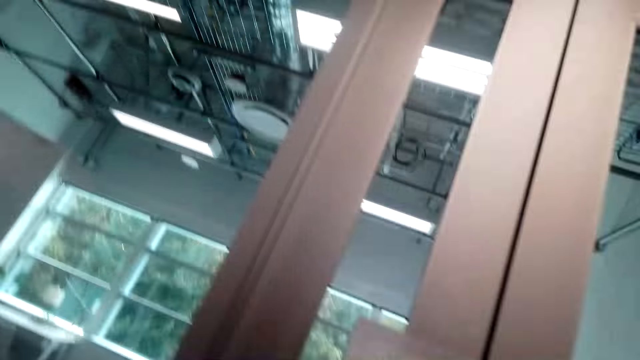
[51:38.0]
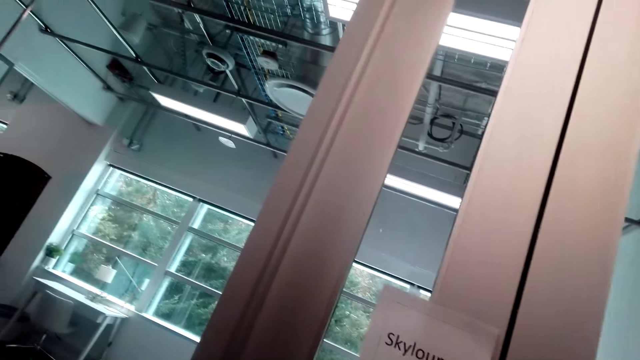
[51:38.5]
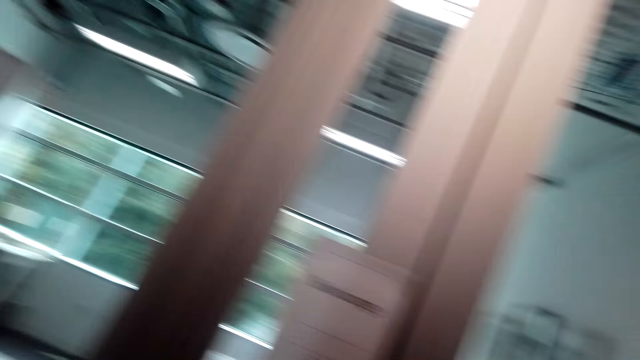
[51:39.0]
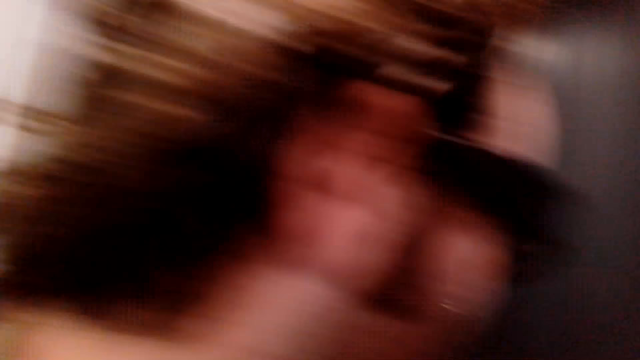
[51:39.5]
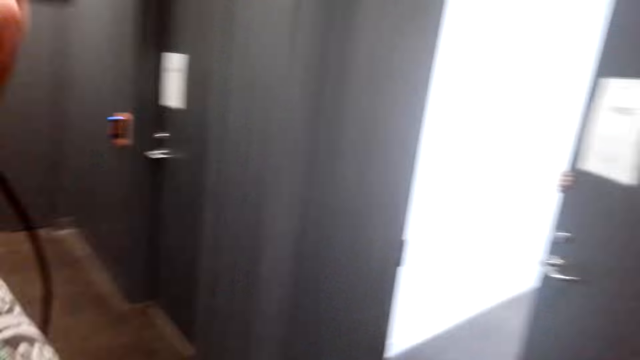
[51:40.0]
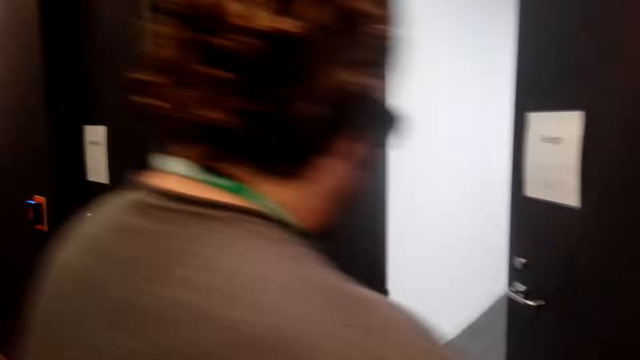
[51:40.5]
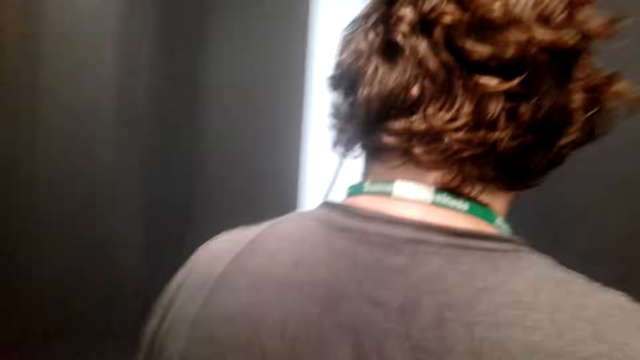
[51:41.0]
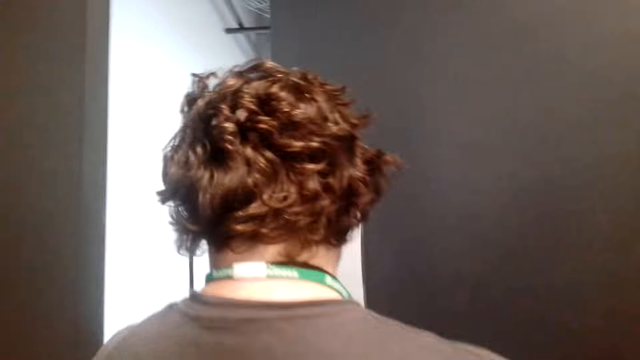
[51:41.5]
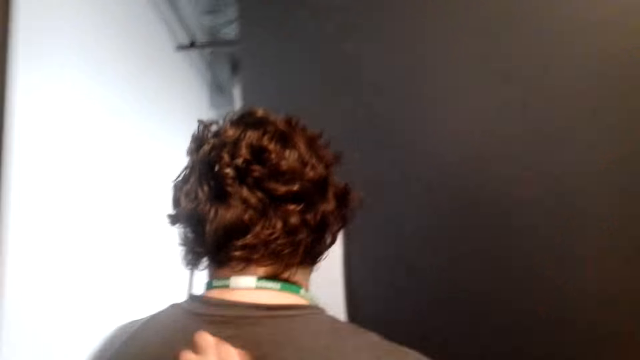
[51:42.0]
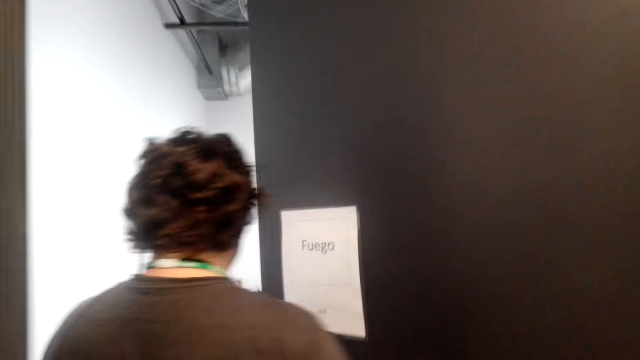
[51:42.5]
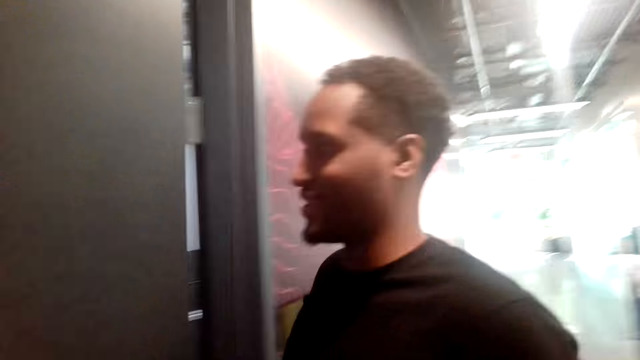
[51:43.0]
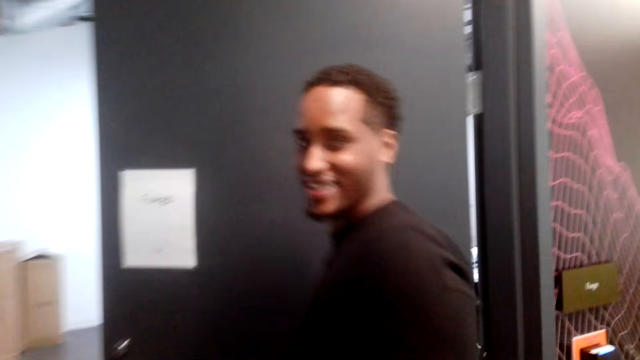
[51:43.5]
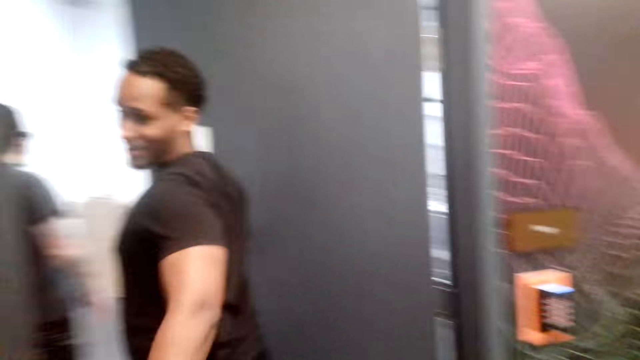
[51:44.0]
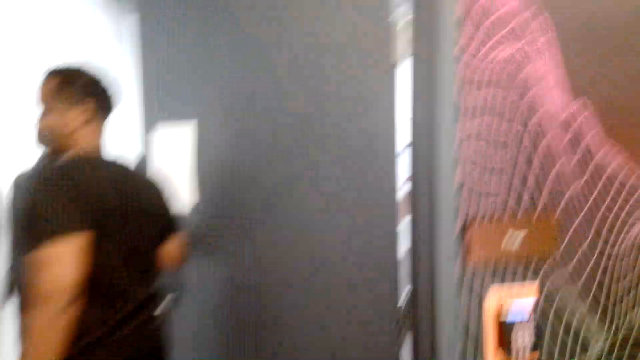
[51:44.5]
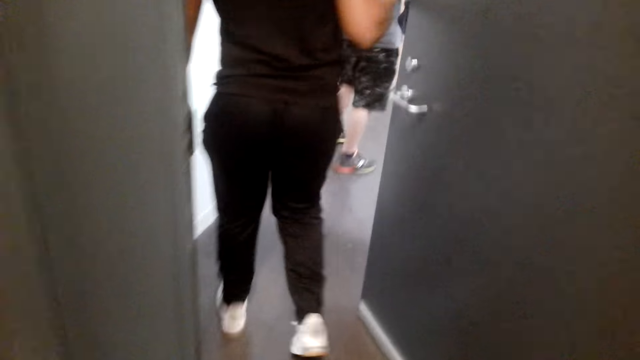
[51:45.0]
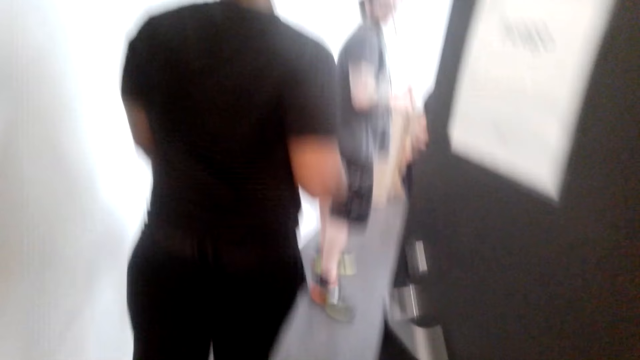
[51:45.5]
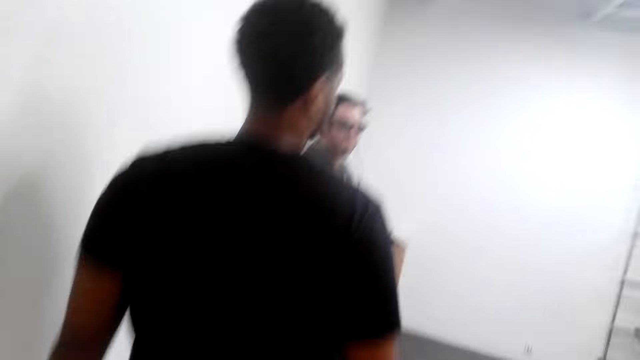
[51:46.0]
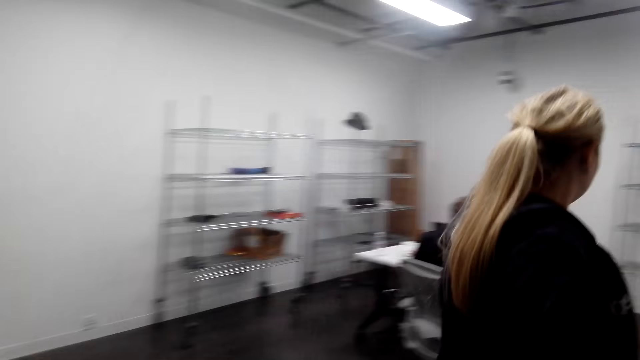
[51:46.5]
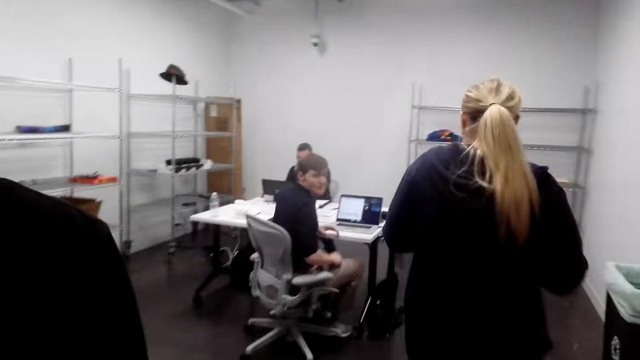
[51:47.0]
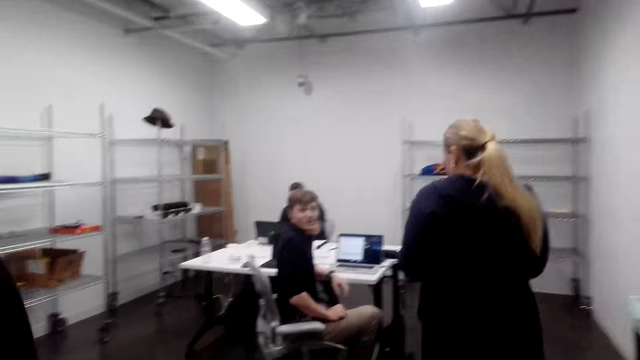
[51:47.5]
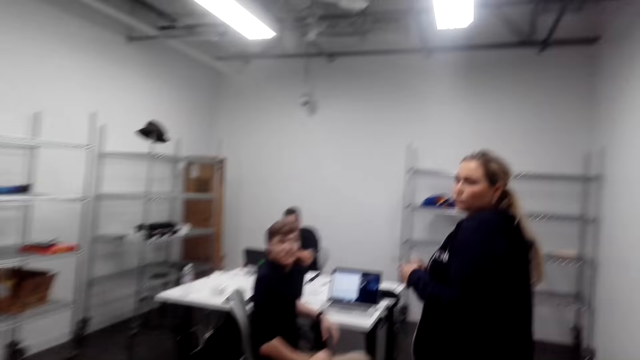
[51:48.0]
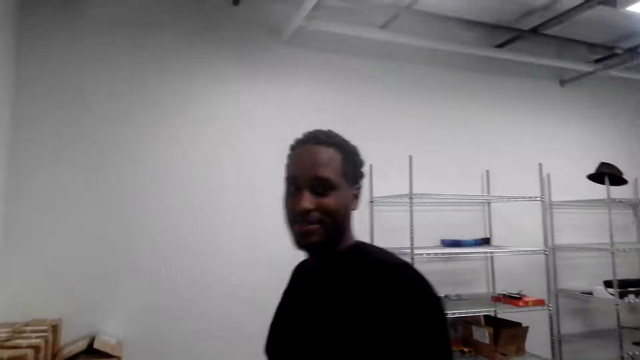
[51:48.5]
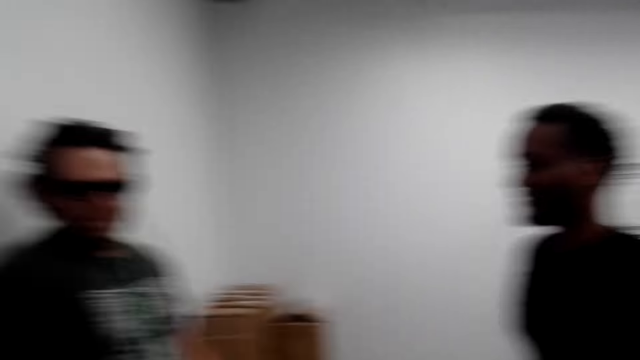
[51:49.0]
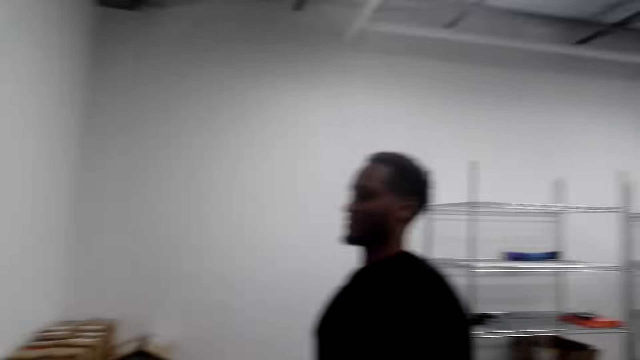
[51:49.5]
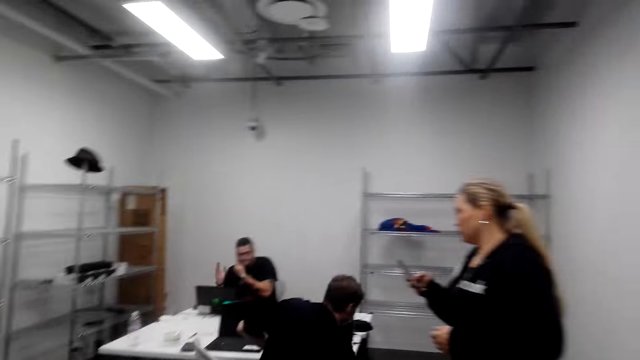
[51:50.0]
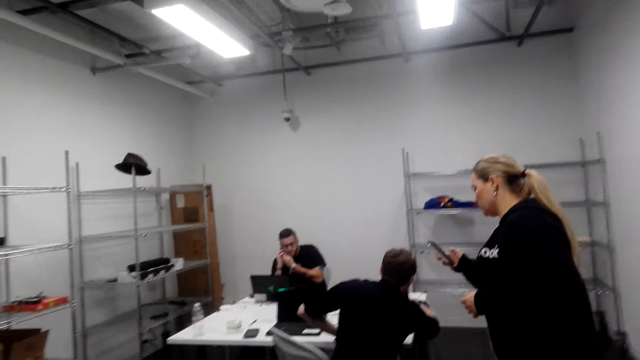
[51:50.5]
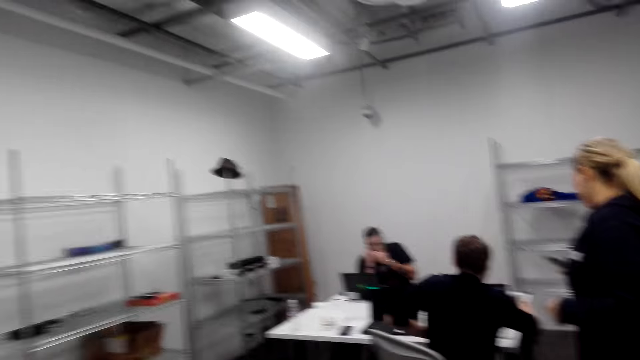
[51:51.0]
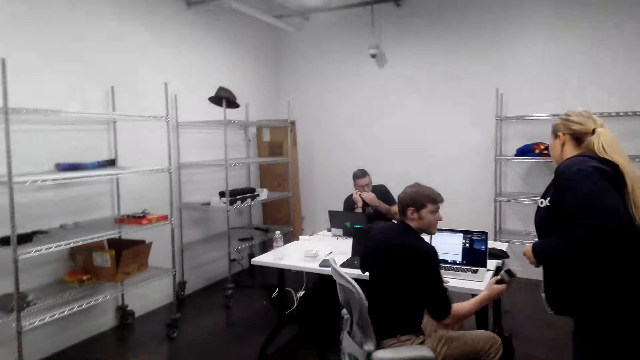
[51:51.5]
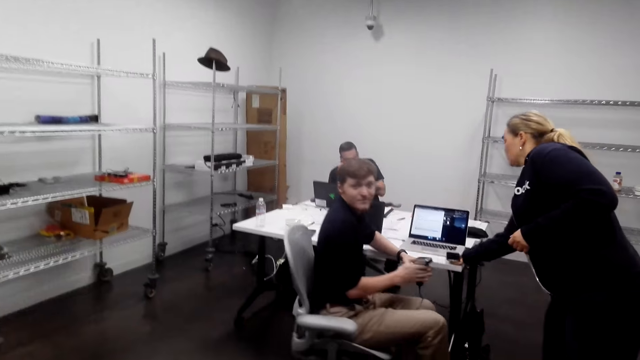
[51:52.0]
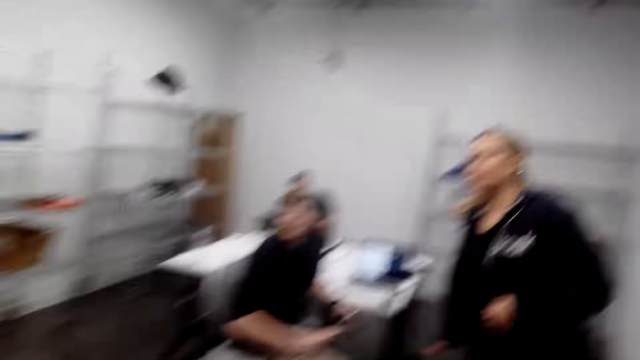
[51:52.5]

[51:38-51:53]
The camera wearer opens a door. A person walks out of the room. The camera wearer taps on the back of the person. Another person converses with the camera wearer. A man walks around the room. The camera wearer walks in the room. They look around.

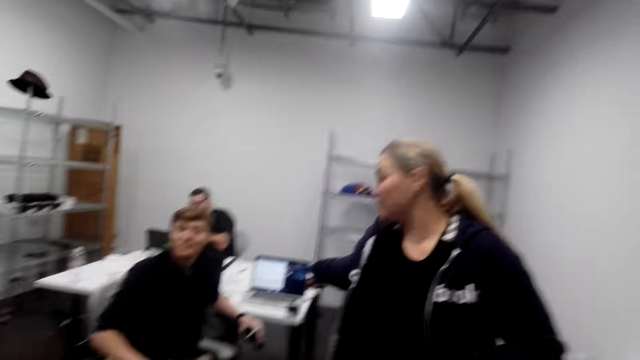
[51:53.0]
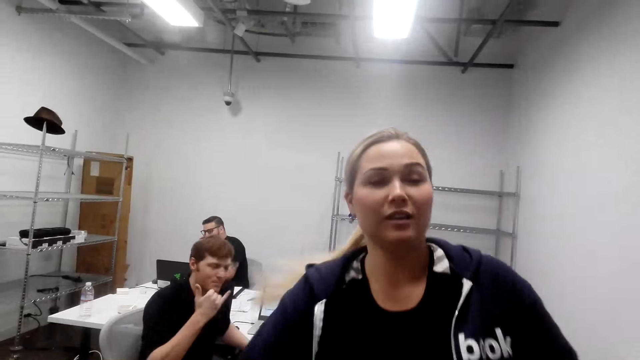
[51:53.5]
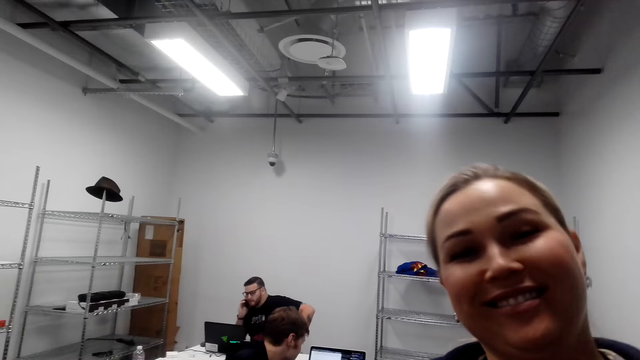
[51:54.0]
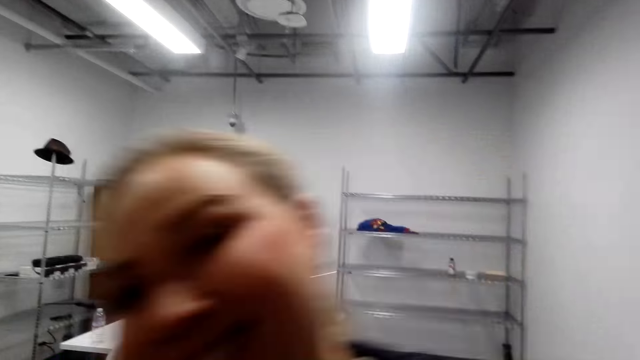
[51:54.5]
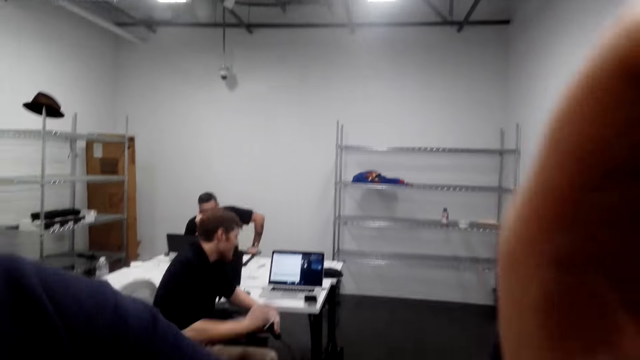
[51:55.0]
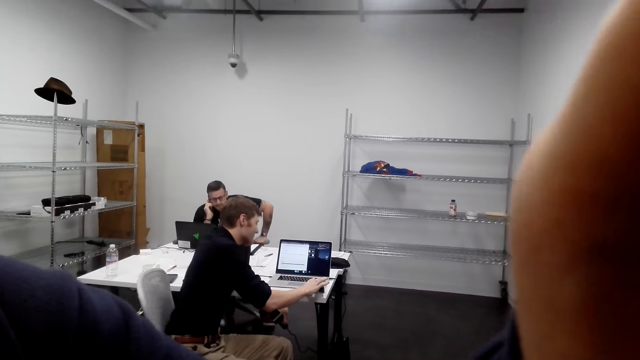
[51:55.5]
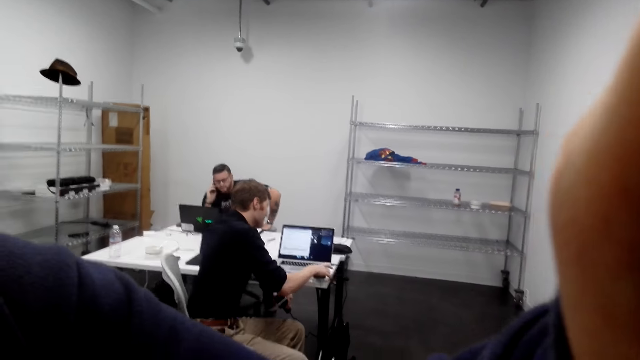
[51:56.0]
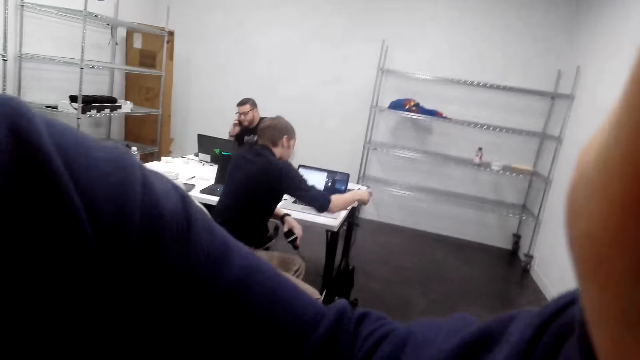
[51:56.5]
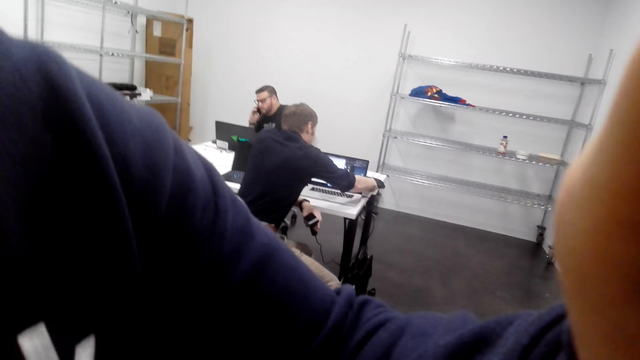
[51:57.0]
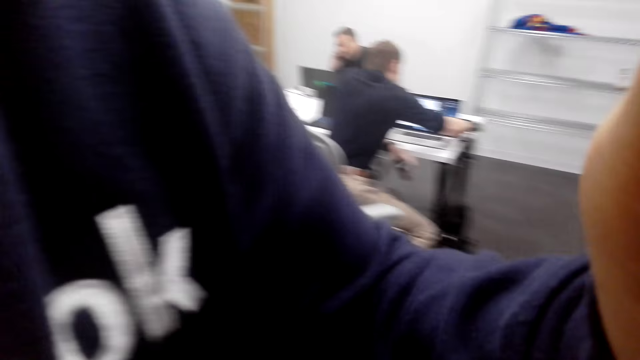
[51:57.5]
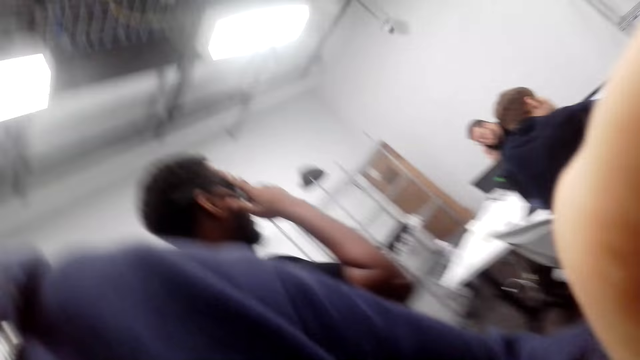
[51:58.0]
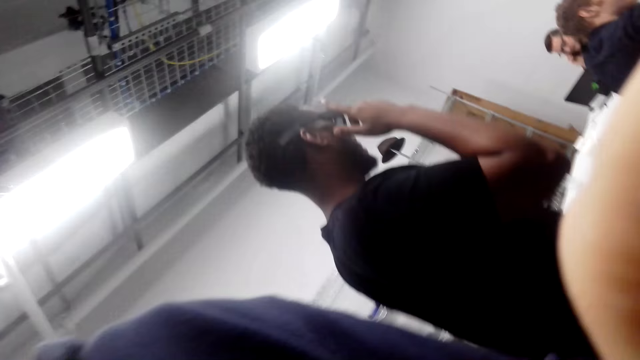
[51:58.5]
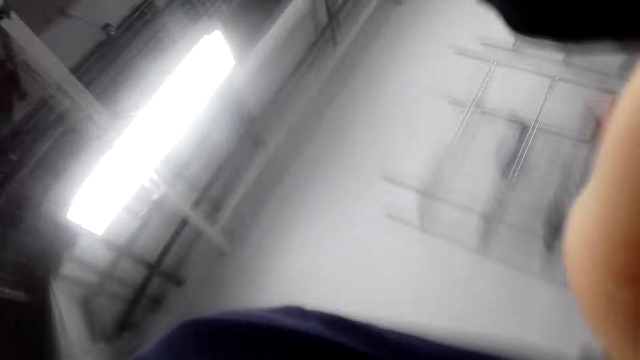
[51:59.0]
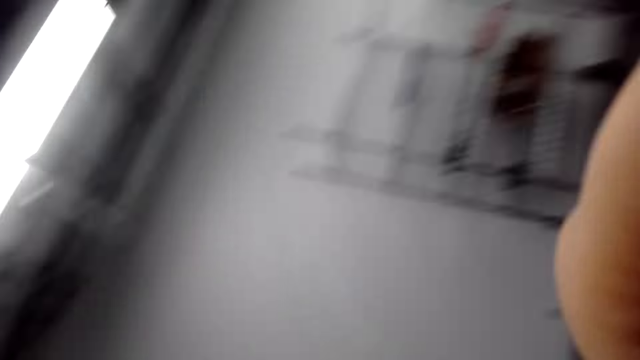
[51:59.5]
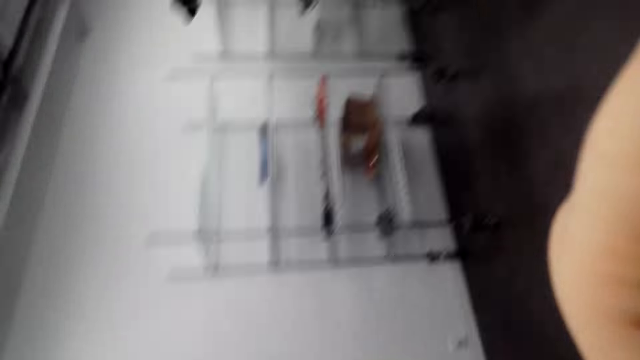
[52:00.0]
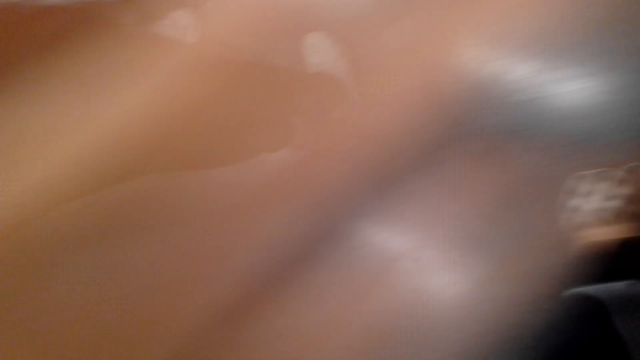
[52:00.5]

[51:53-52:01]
A man touches the camera. The man holds the camera.
